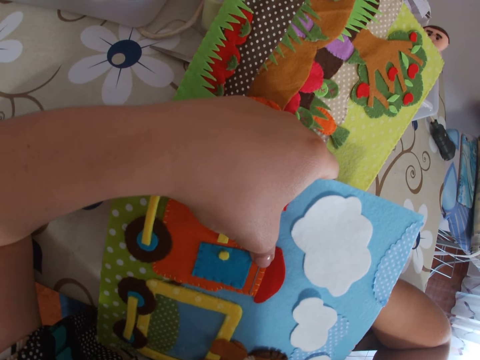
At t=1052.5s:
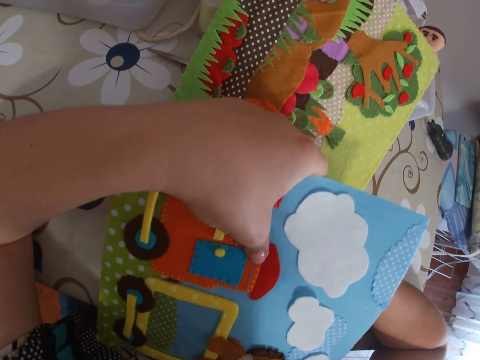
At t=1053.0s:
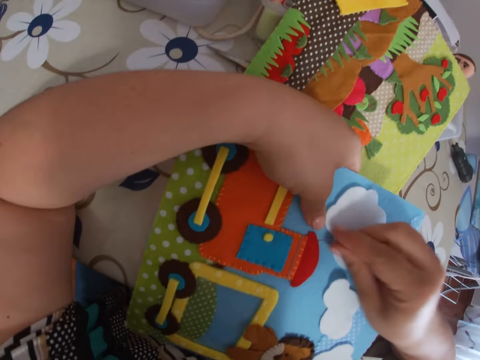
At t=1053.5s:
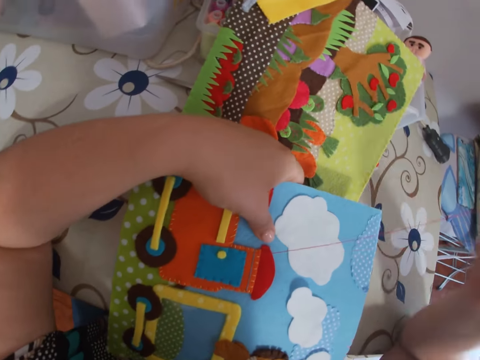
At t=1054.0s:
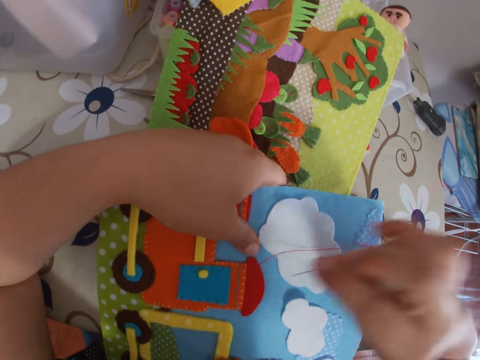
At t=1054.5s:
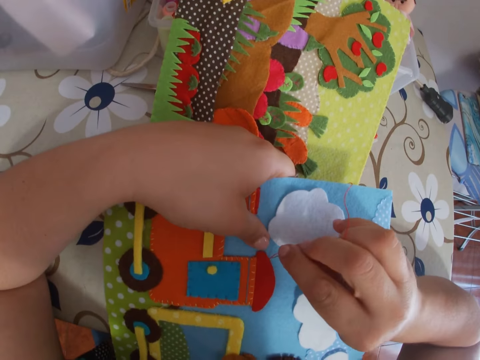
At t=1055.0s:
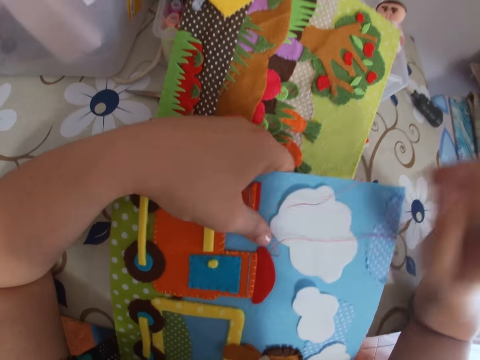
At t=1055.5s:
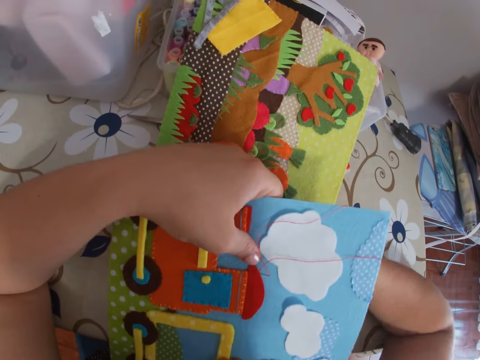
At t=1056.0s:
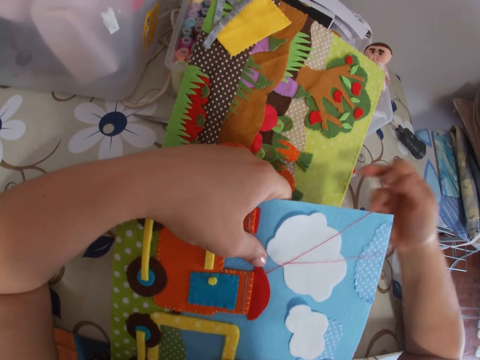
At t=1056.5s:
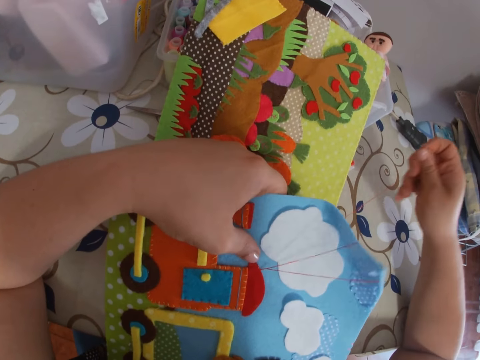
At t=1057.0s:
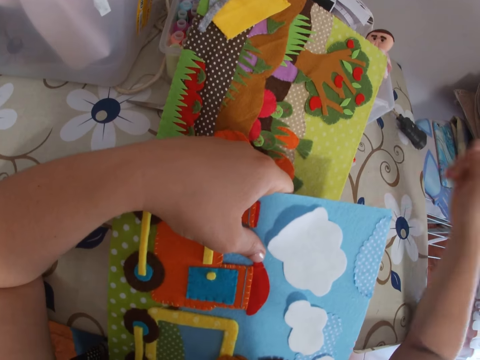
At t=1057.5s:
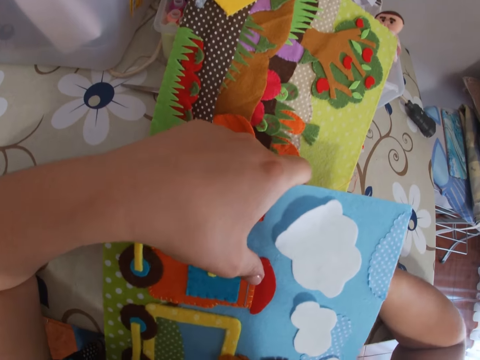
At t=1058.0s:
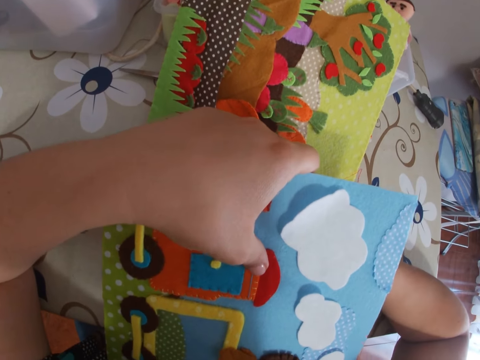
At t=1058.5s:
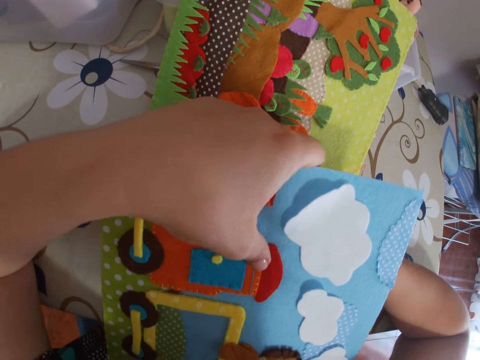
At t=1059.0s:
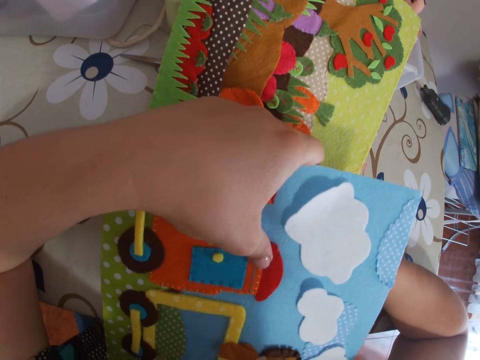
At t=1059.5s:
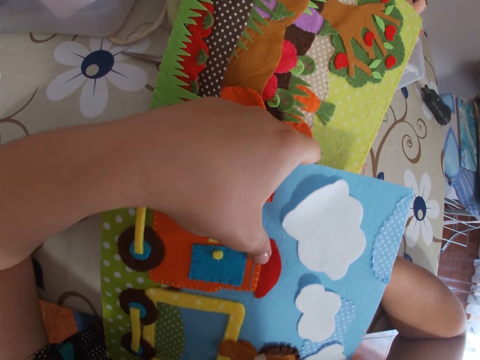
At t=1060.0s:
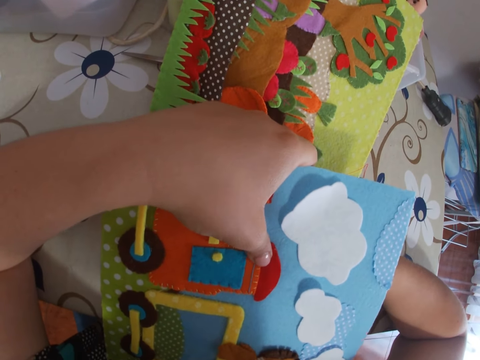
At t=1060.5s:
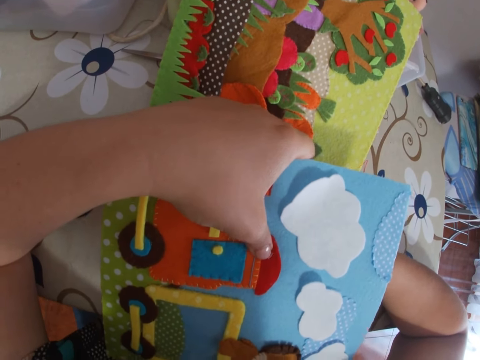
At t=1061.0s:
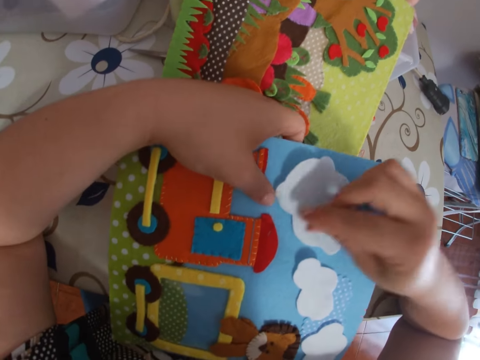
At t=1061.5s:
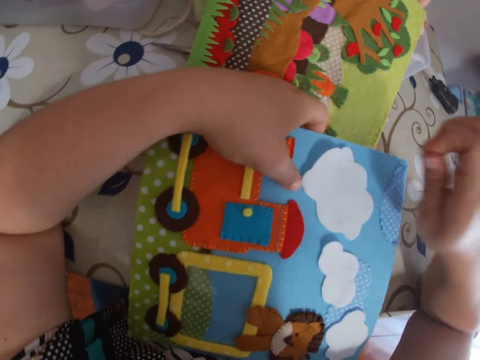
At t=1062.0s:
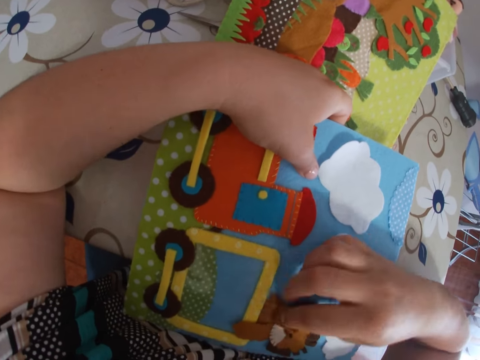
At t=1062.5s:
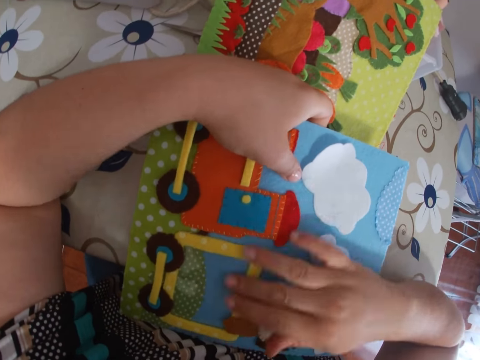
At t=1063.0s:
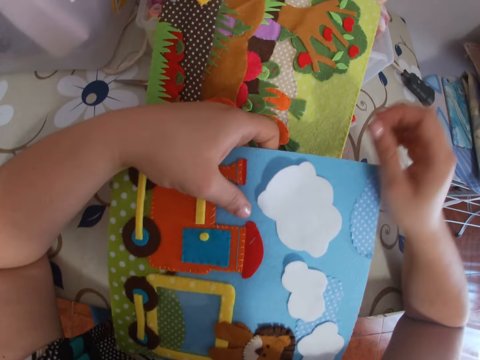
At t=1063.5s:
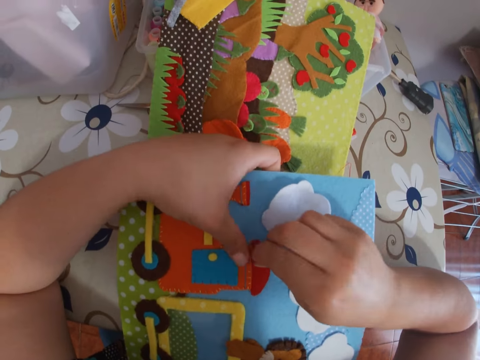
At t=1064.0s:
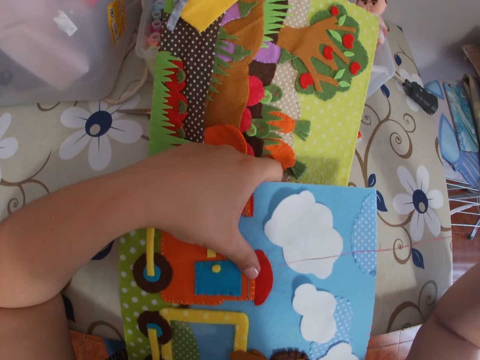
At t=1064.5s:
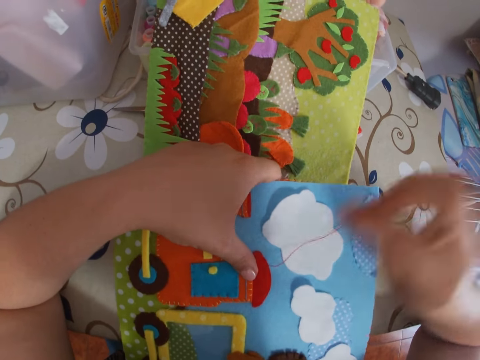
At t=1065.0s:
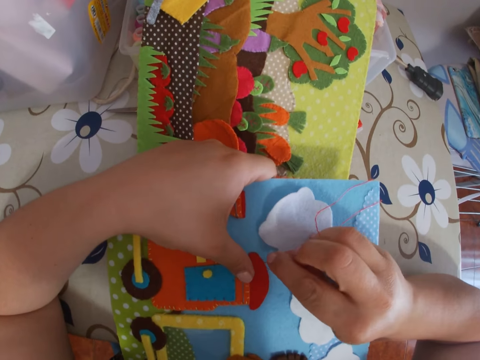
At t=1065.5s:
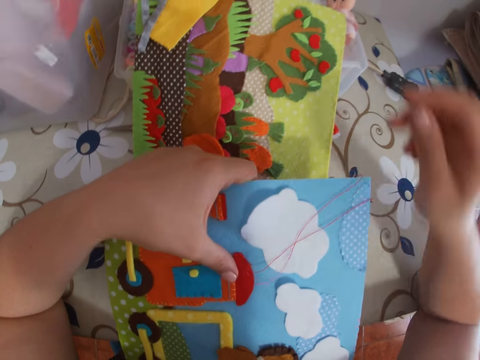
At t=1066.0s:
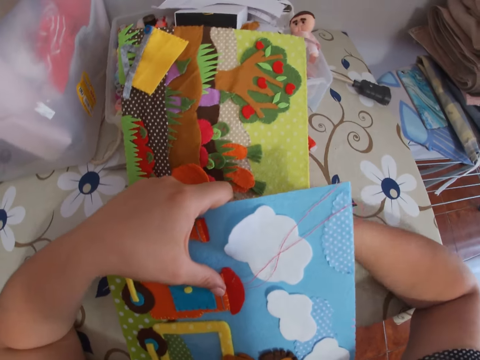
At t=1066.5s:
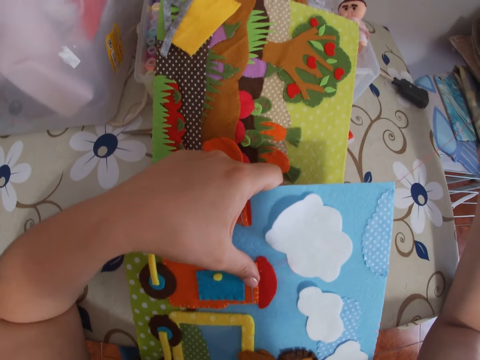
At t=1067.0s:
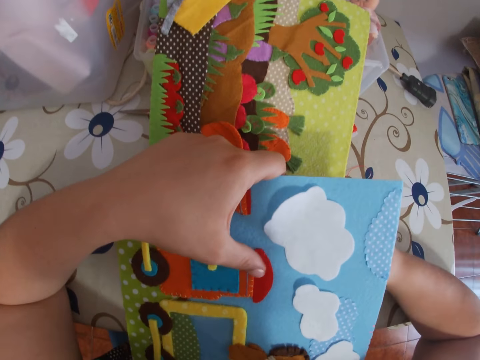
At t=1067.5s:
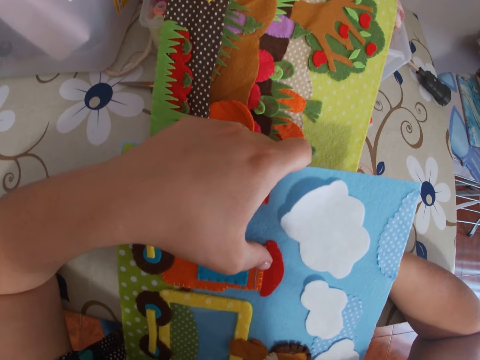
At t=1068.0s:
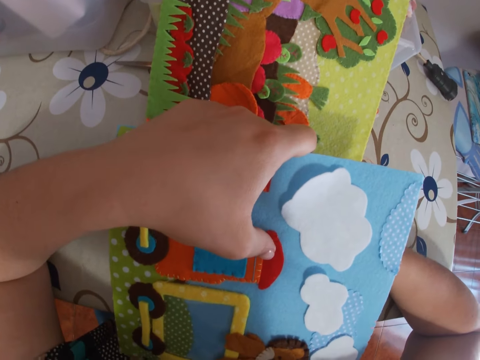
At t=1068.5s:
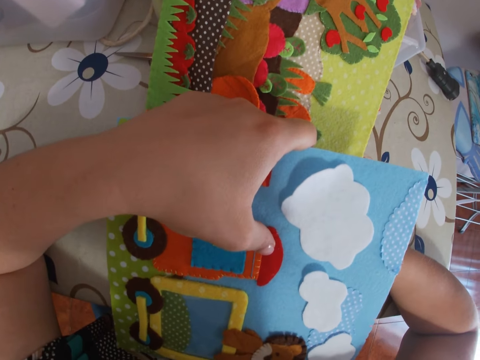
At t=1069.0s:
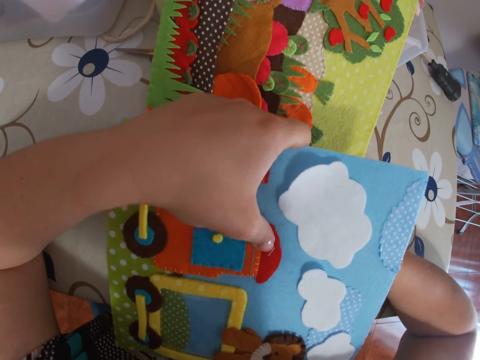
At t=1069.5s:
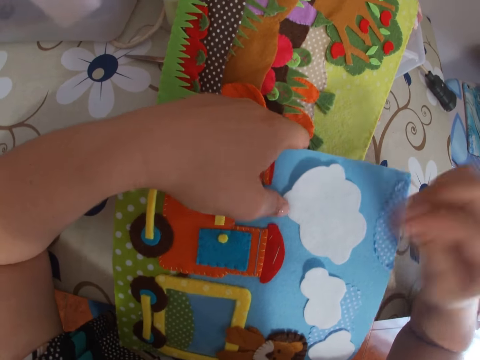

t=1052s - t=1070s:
The camera wearer pulls the needle with thread through the paper with her right hand. She sticks the needle with thread through the paper. She pulls the needle with thread through the paper with her right hand. She sticks the needle with thread through the paper. She scrubs off unwanted material on the paper. She touches the cardboard with her right hand. She pulls the needle with thread through the paper with her right hand. She sticks the needle with thread through the paper. She pulls the needle with thread through the paper with her right hand. She sticks the needle with thread through the paper.

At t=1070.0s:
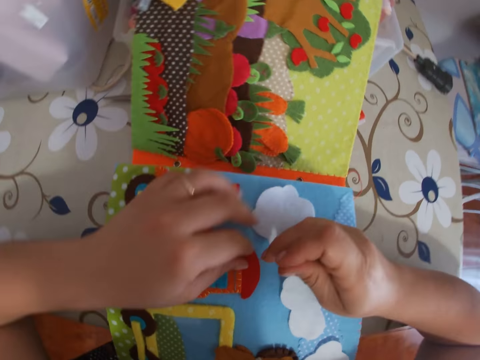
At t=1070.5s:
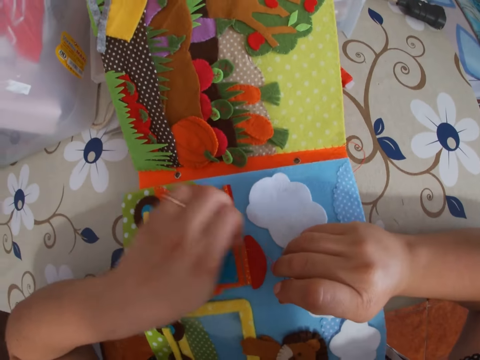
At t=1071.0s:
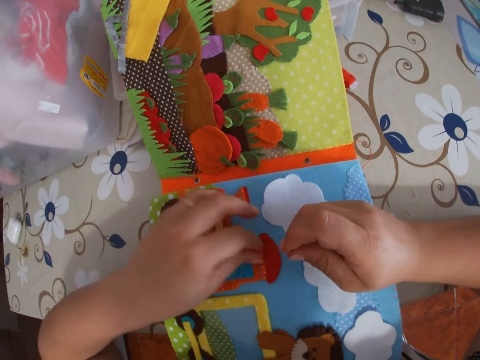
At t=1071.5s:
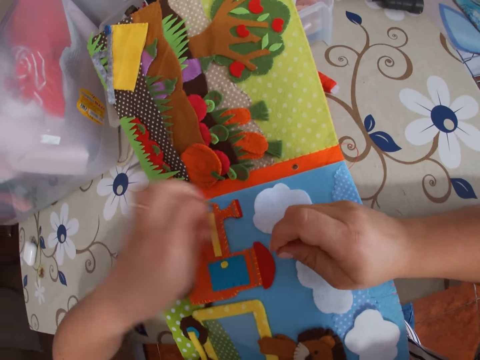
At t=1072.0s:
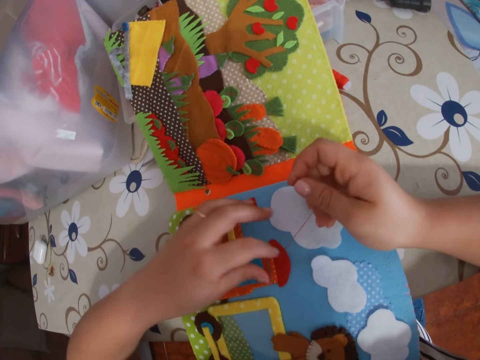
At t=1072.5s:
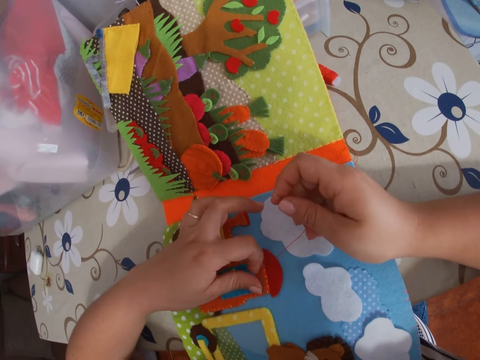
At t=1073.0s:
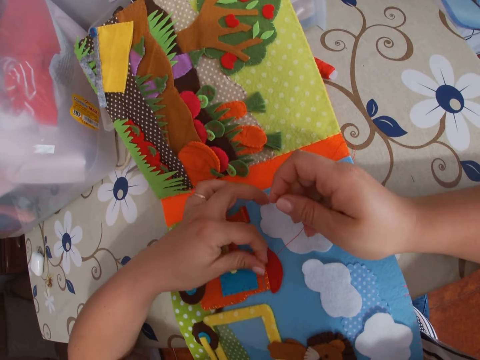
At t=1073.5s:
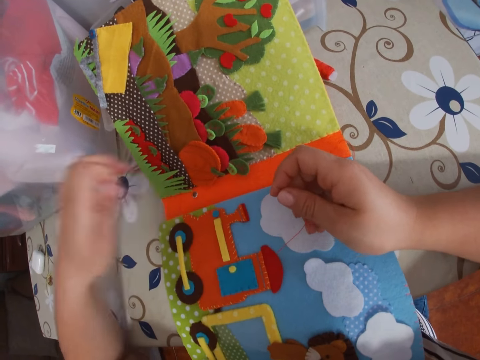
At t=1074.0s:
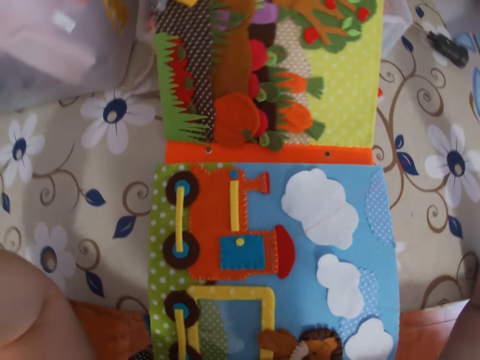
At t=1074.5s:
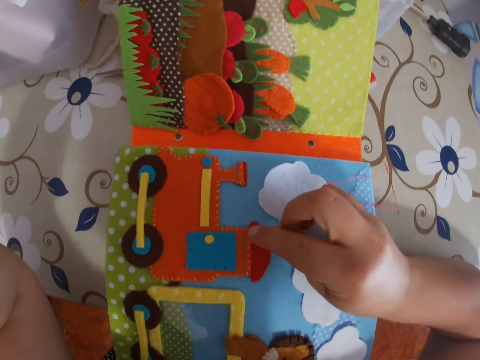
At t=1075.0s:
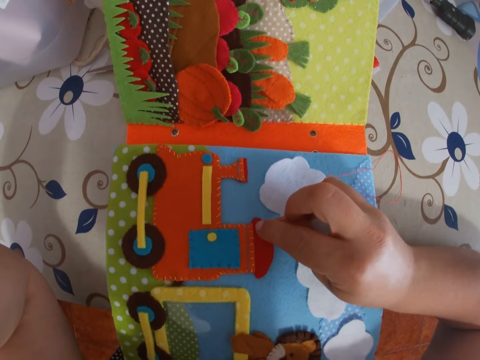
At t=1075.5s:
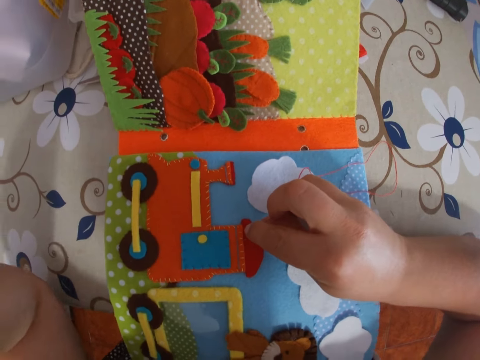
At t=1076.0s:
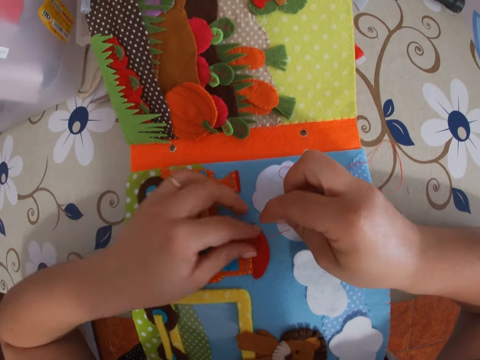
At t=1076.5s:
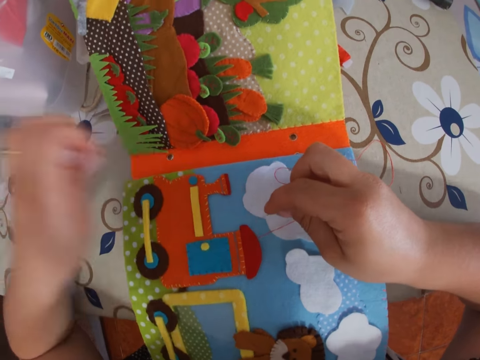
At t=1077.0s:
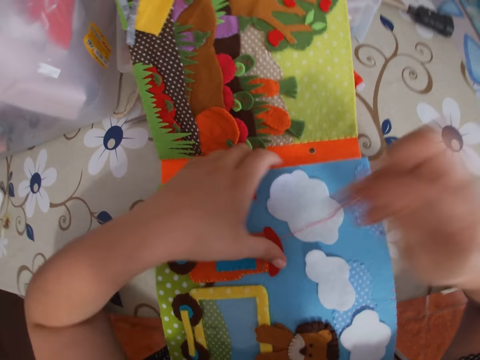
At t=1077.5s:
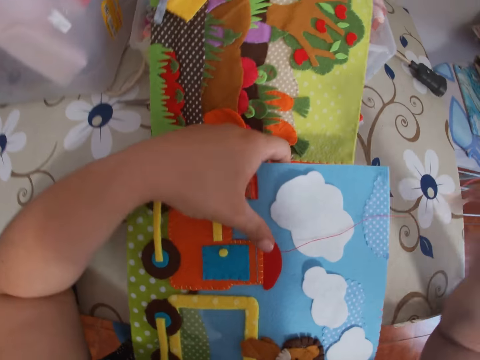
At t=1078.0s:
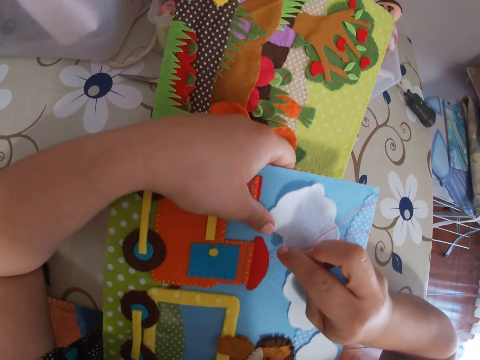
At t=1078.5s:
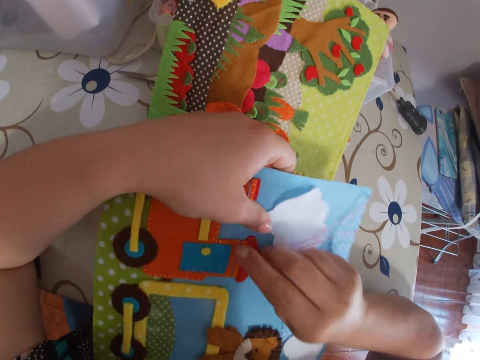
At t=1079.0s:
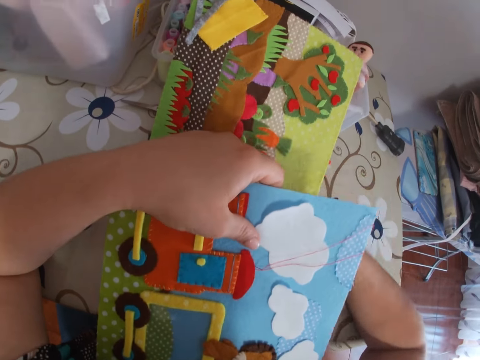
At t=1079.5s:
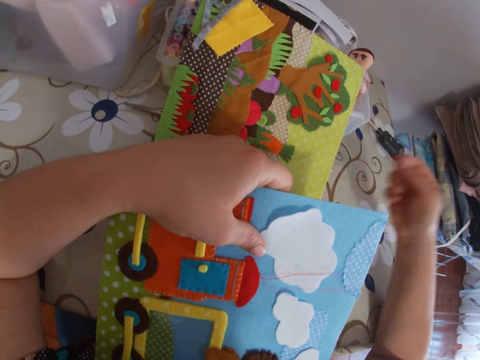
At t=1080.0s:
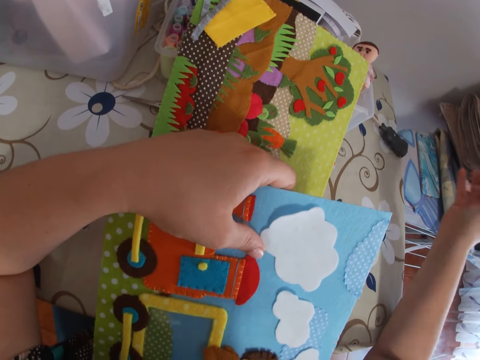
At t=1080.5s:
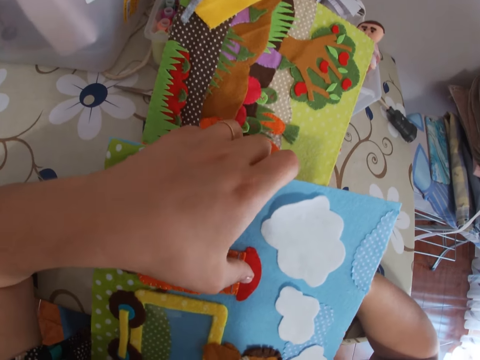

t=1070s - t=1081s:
The camera wearer pulls the needle with thread through the paper. She removes stray threads from the cardboard with her left hand. She pulls the needle with thread through the paper with her right hand. She scrubs off unwanted material on the paper. She pulls the needle with thread through the paper. She sticks the needle with thread through the paper. She pulls the needle with thread through the paper with her right hand. She sticks the needle with thread through the paper.
